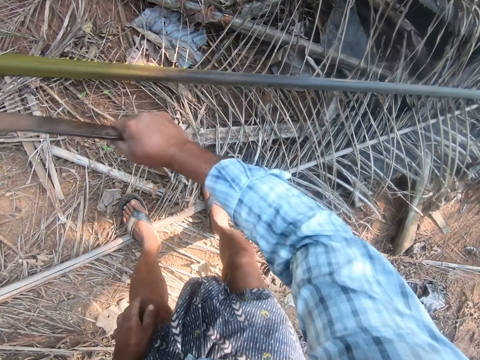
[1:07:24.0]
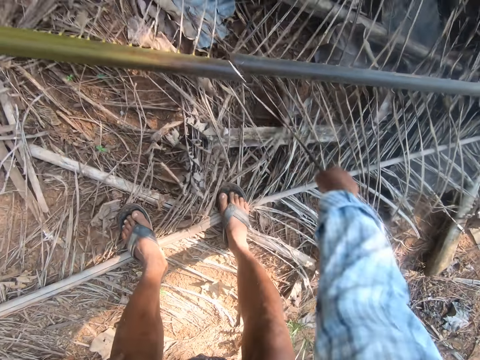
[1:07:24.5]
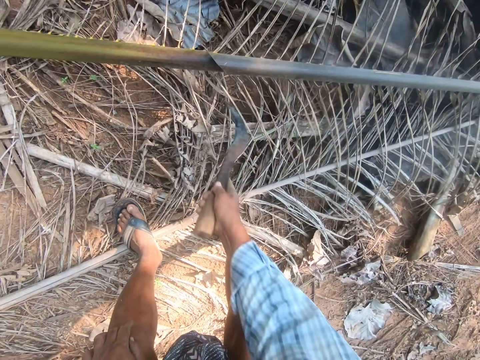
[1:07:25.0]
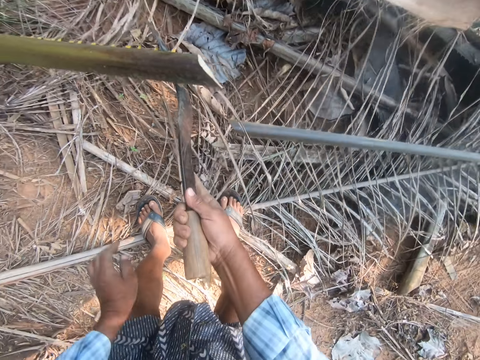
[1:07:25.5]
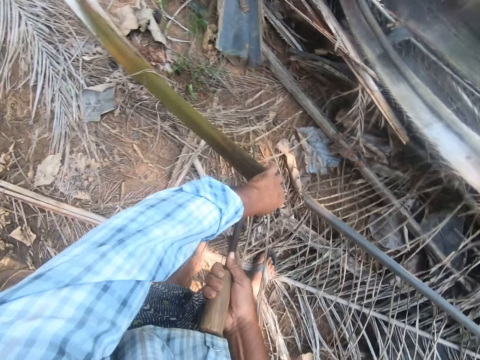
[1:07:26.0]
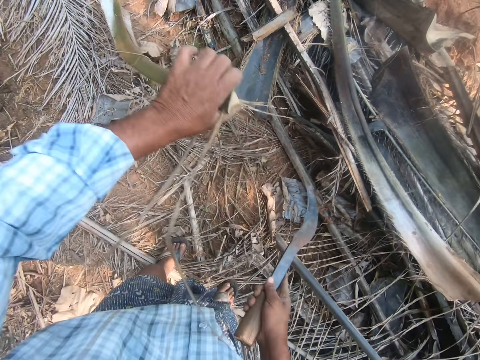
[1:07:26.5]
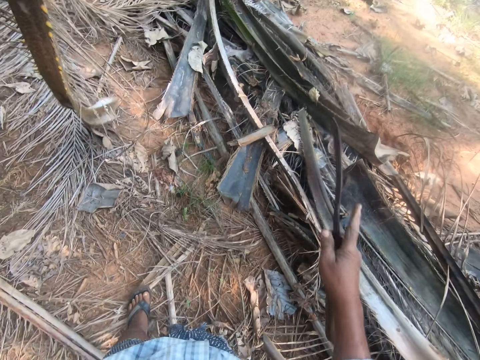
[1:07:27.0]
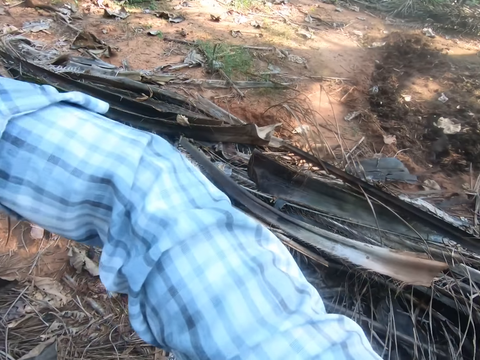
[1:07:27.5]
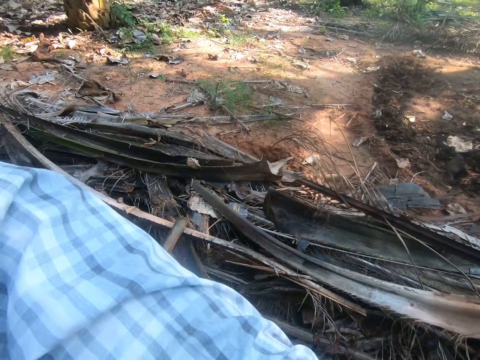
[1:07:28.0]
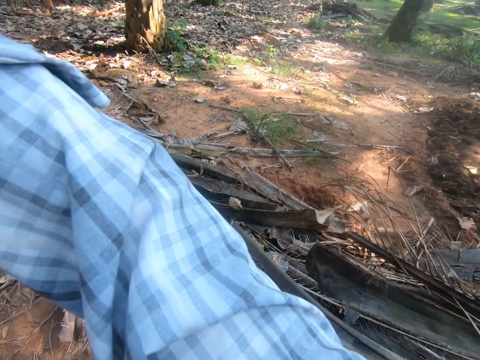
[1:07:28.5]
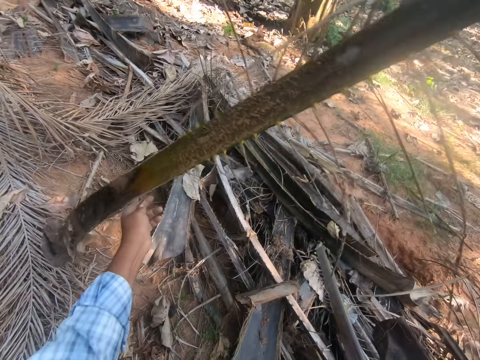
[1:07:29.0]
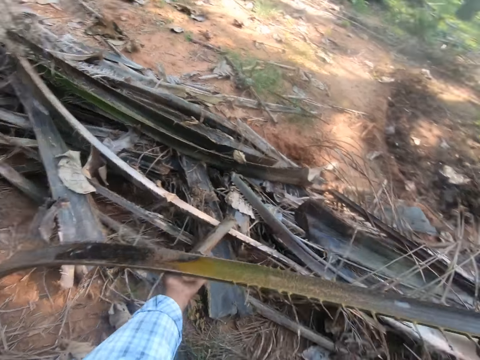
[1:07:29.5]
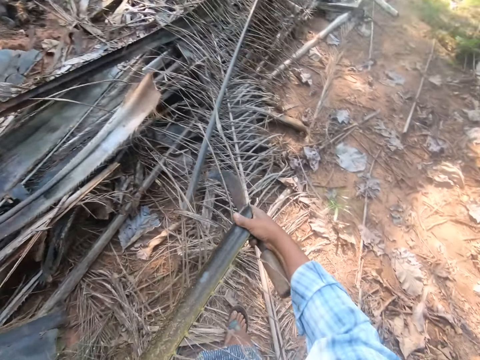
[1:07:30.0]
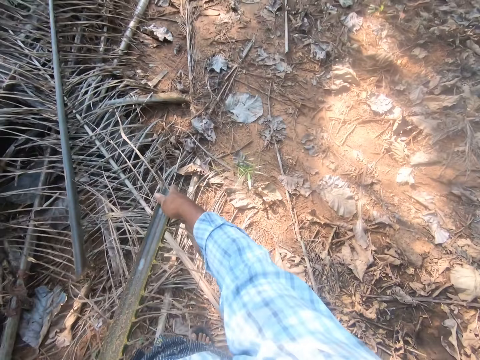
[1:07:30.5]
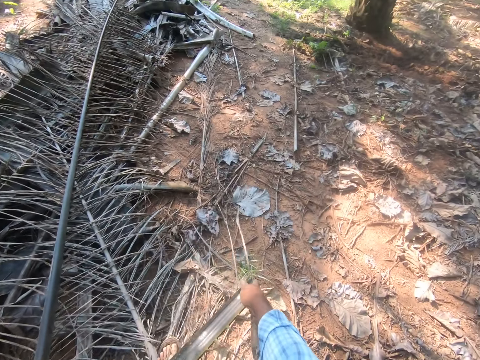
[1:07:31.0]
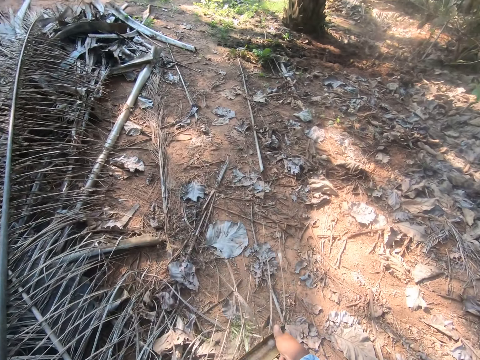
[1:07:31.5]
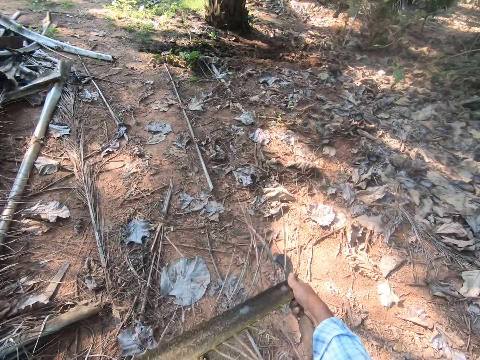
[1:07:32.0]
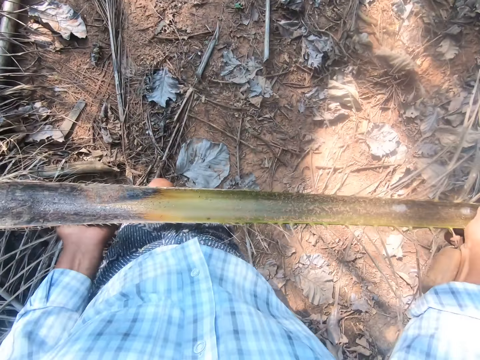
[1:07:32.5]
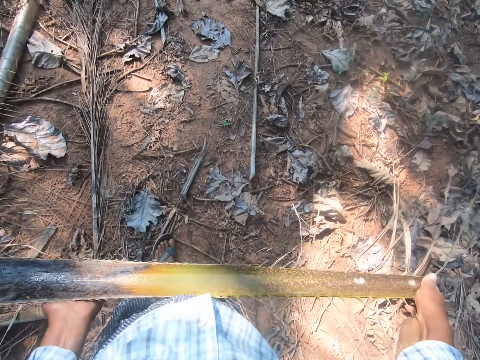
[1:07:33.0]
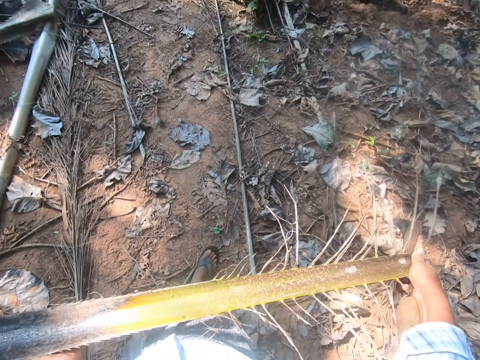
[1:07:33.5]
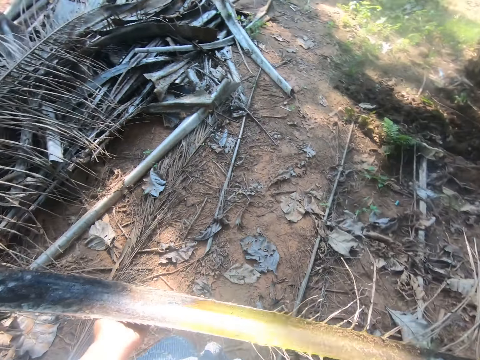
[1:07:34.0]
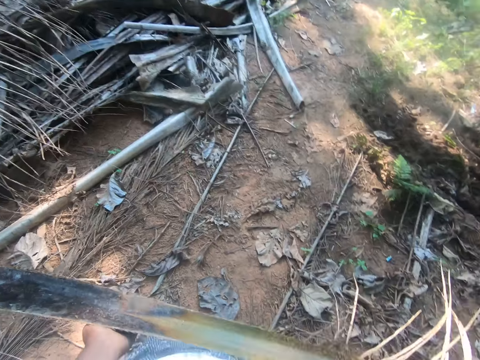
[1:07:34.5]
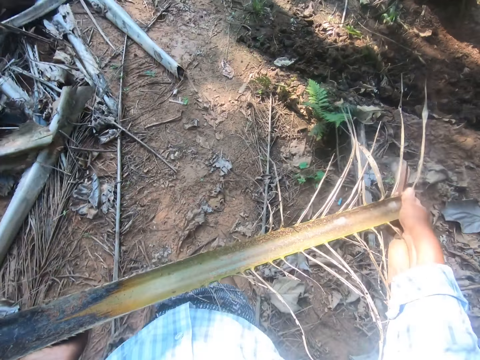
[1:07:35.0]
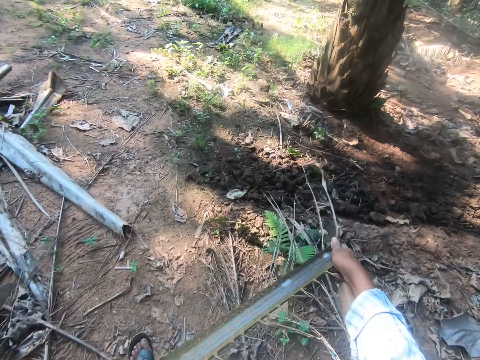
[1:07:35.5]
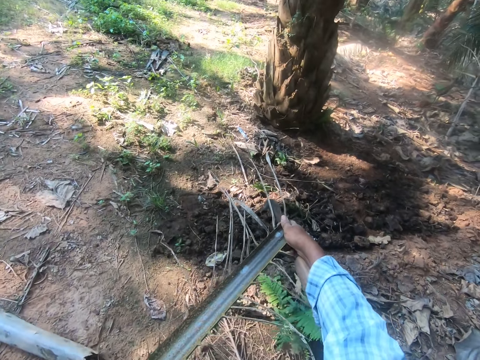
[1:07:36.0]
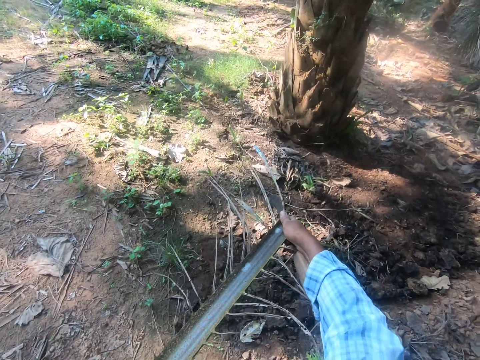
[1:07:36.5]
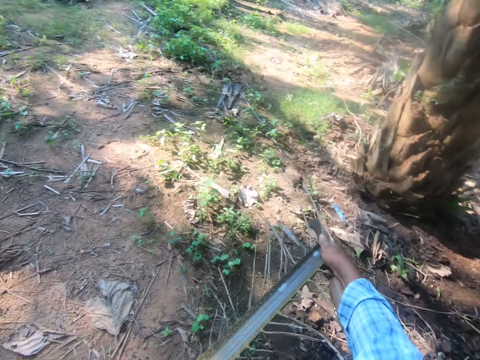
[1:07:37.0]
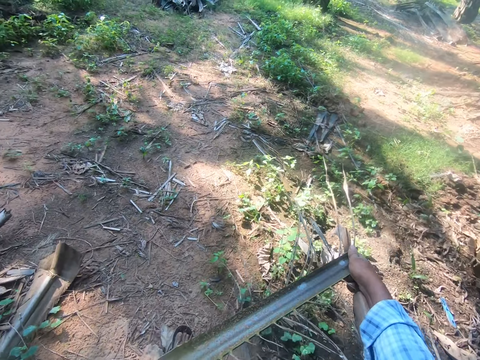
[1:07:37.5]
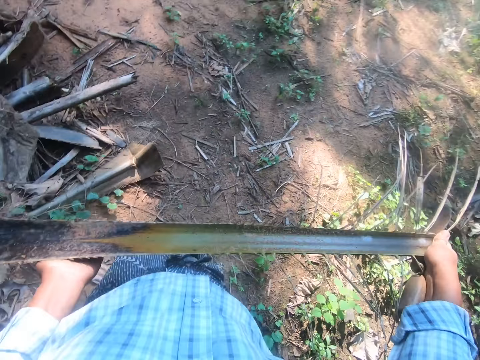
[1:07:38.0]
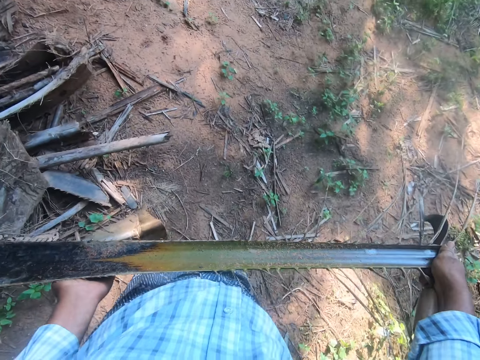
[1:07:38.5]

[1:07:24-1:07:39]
The camera wearer steps on the coconut branches. He cuts a coconut branch or palm stem with a pruning saw or cutlass. He raises a part of the palm stem with the cutlass. He picks the coconut branch from the pruning saw with his hand. He carries the coconut branch. He walks around the field.

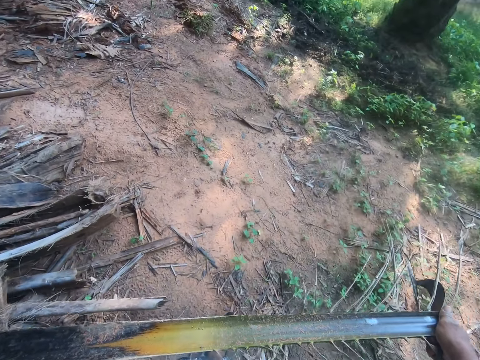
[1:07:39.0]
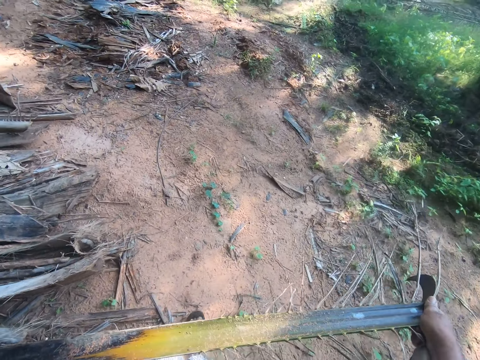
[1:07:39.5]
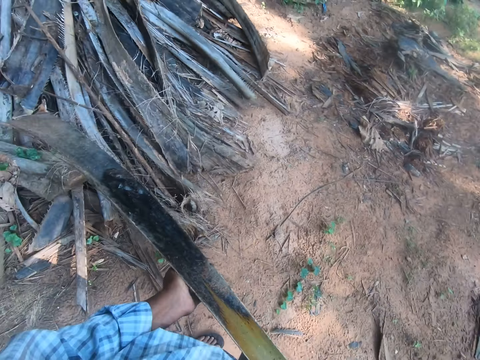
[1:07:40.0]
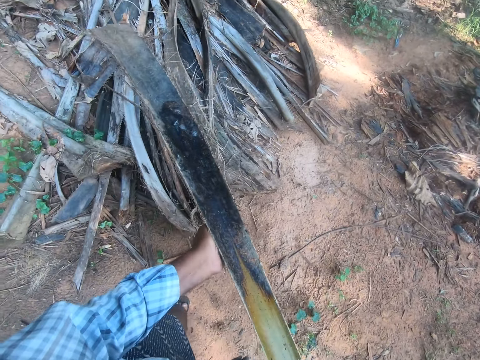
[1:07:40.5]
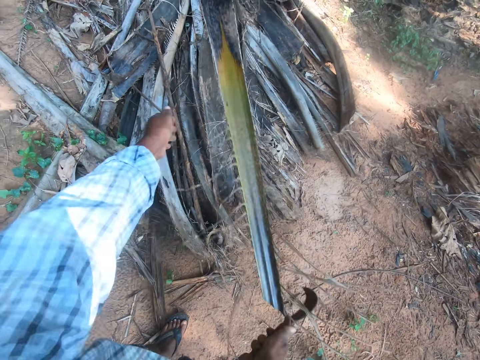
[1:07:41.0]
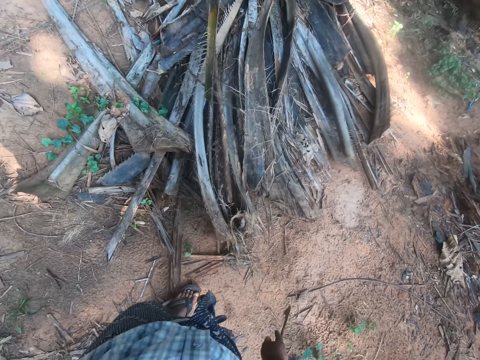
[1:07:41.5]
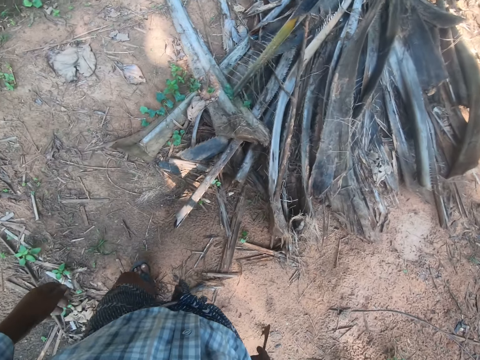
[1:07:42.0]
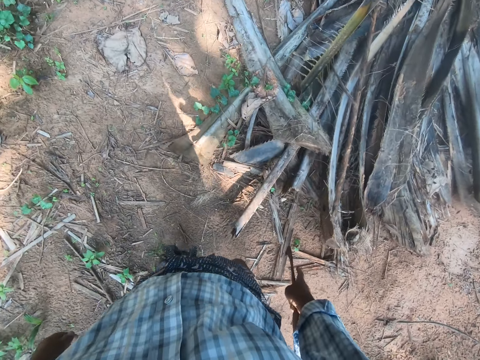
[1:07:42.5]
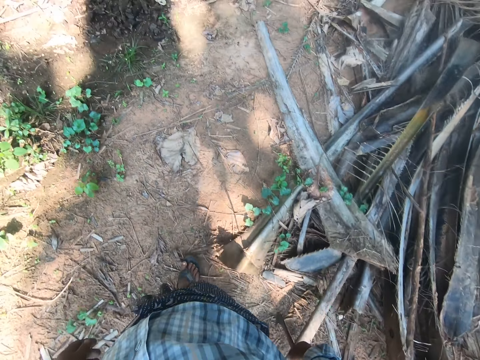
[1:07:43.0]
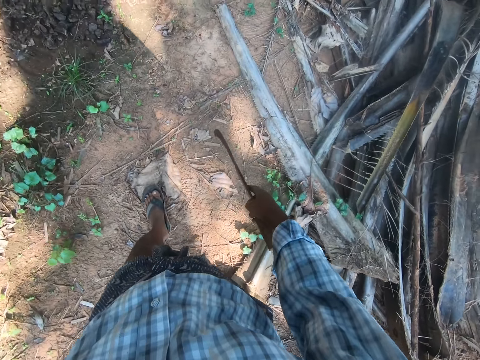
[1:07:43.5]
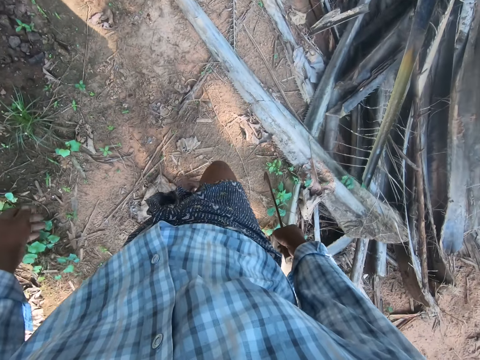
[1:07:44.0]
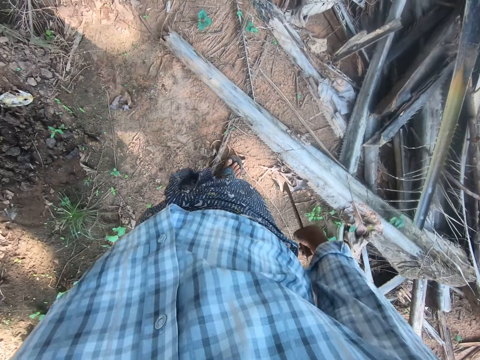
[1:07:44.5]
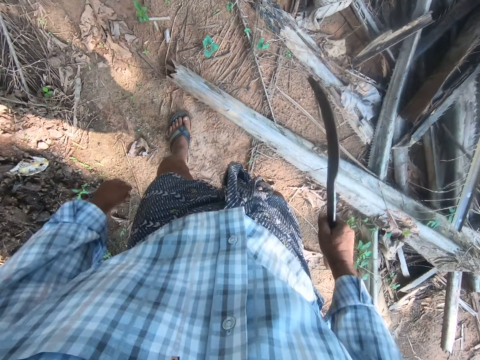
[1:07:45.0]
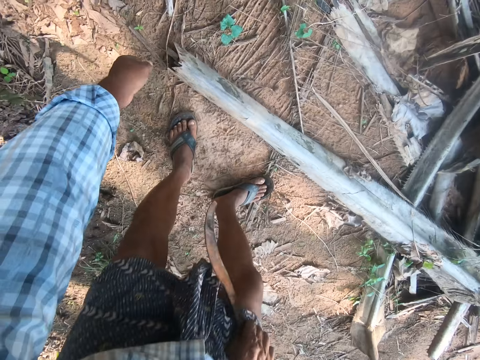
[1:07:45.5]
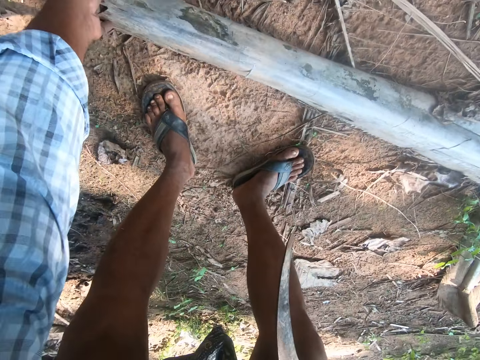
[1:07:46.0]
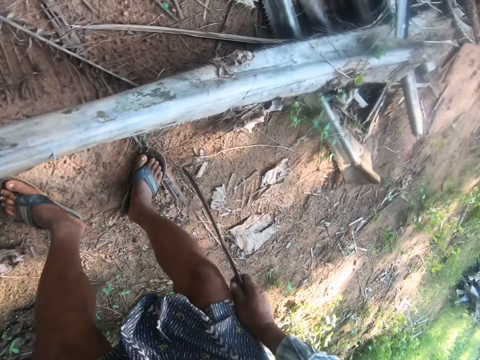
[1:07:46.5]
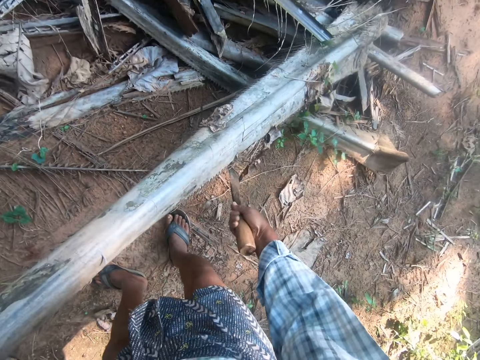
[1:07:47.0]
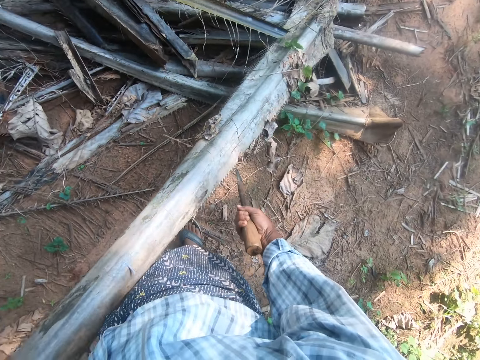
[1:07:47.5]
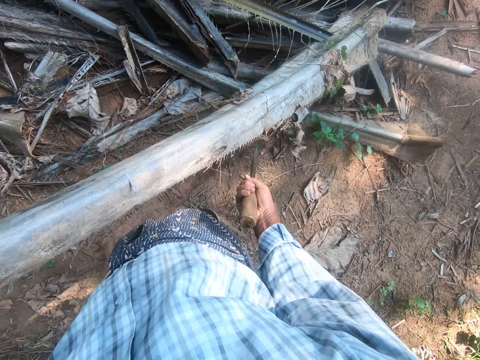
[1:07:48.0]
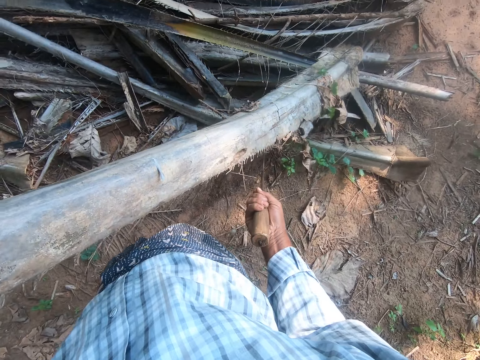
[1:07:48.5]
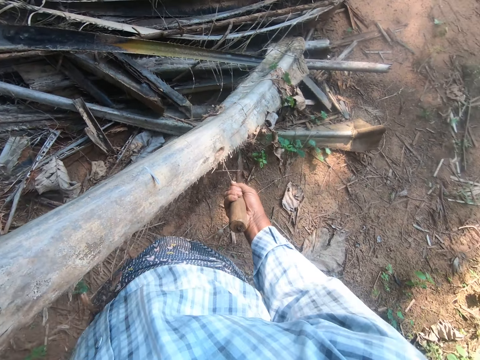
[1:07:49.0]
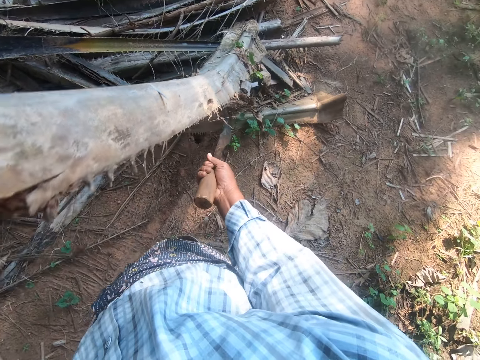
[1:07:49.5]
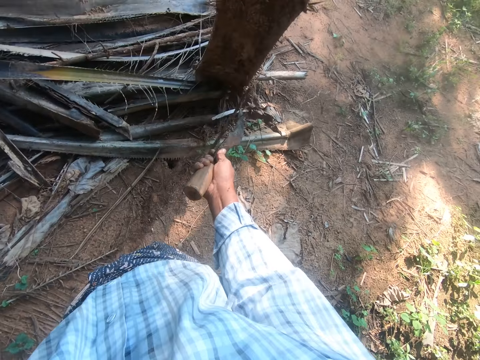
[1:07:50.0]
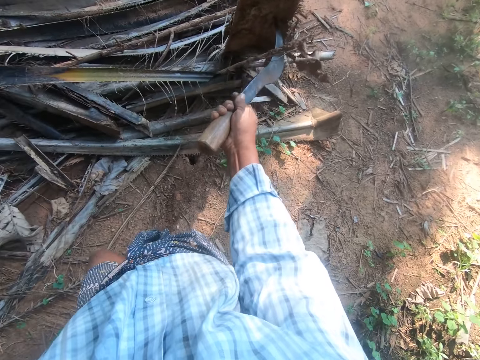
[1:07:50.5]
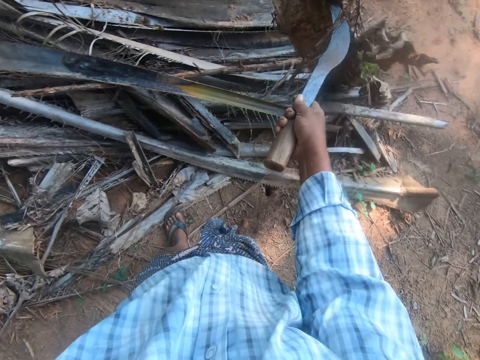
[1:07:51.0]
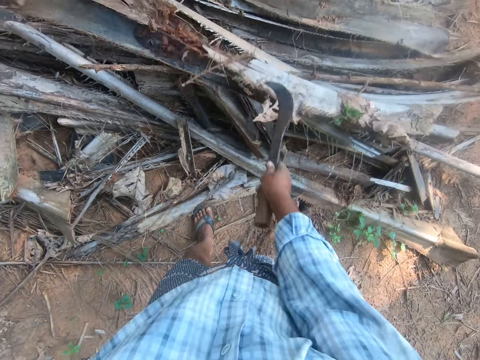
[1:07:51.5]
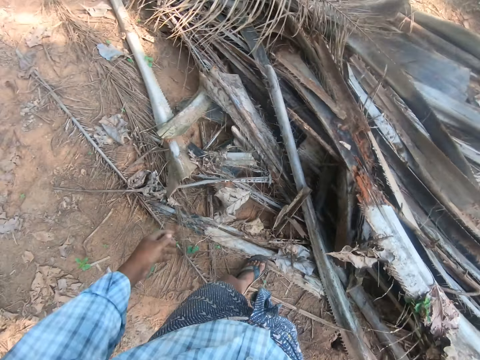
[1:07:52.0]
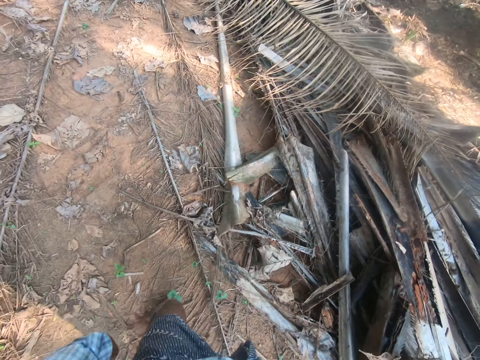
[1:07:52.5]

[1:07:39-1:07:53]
The camera wearer throws the stem on a pile of stems on the ground. He walks away from the coconut branches. He picks up a cut palm frond or stem from the ground with his left hand. He lifts the palm frond with a sickle or machete in his right hand. He pushes the stem with the machete. He drops the palm frond on a pile of palm fronds.
